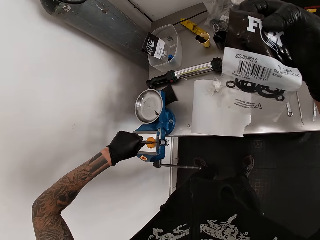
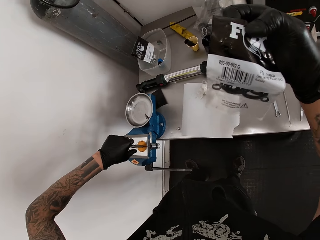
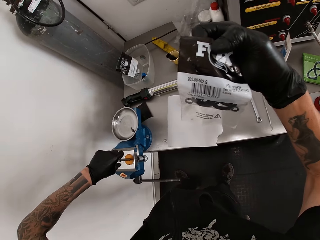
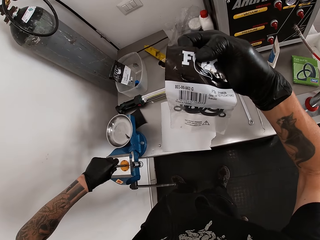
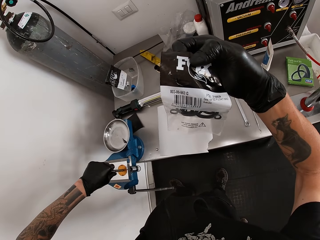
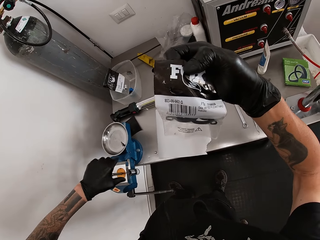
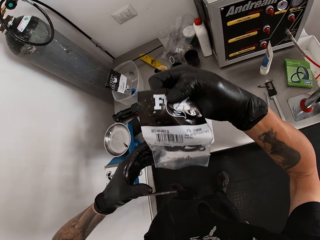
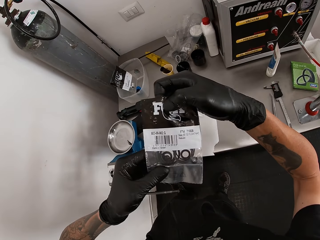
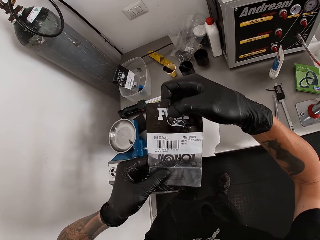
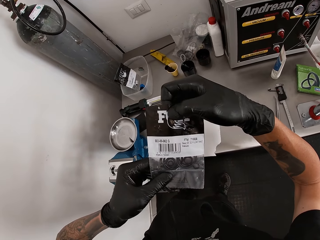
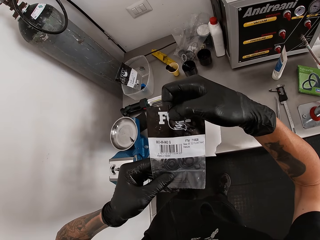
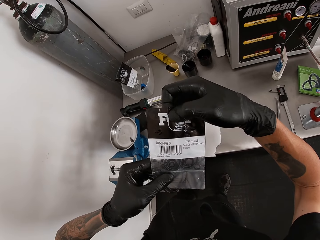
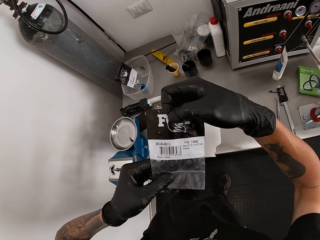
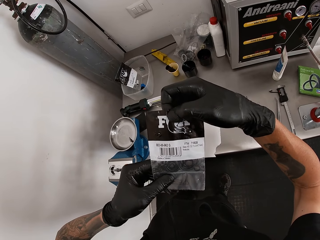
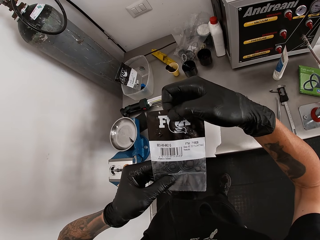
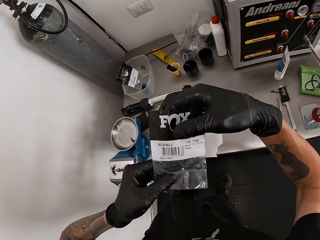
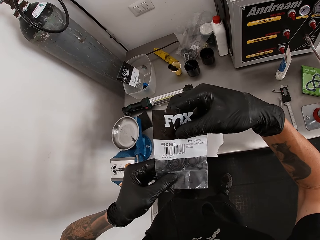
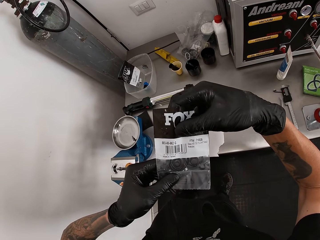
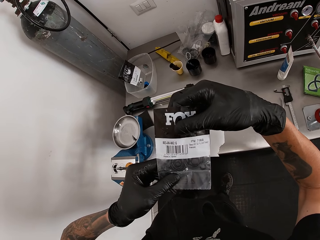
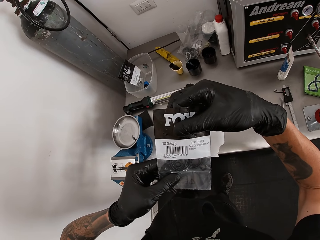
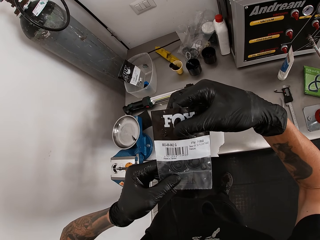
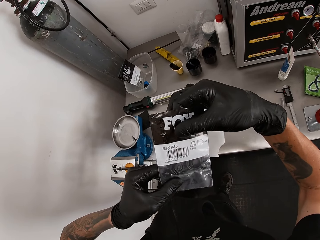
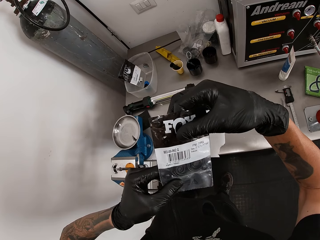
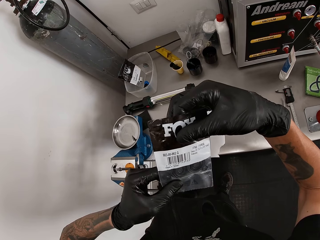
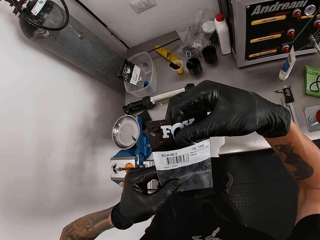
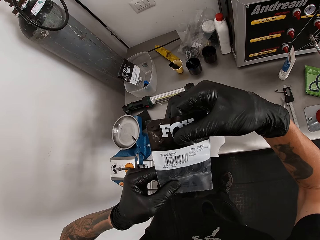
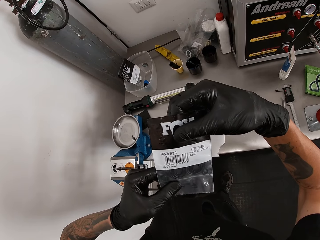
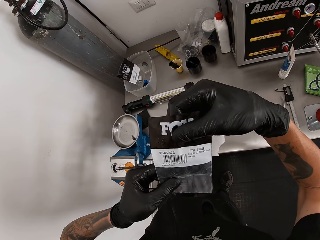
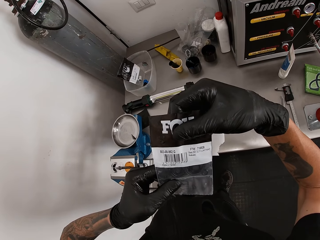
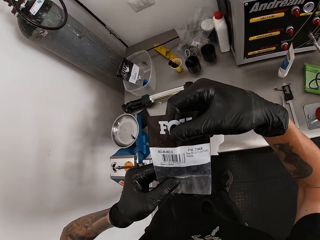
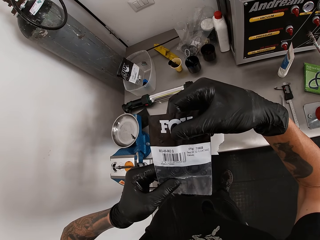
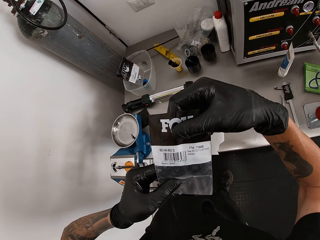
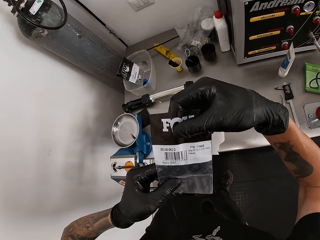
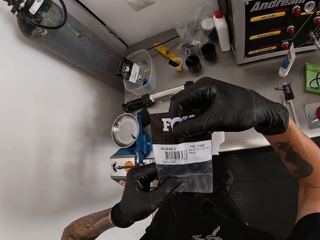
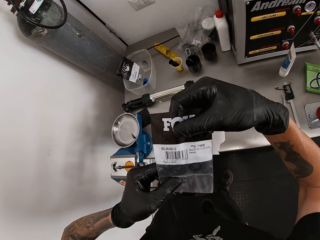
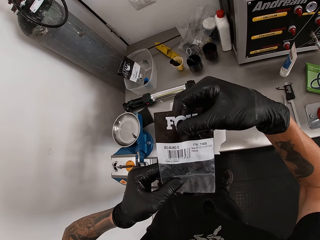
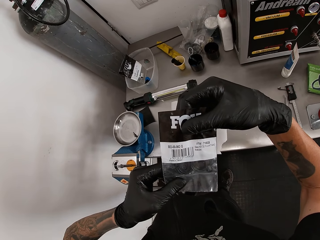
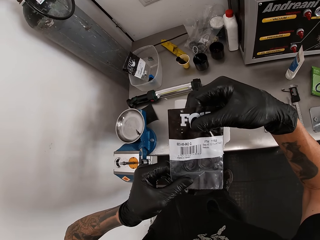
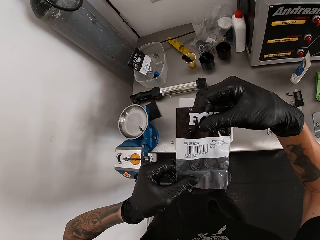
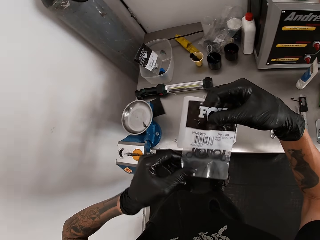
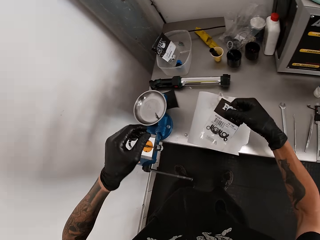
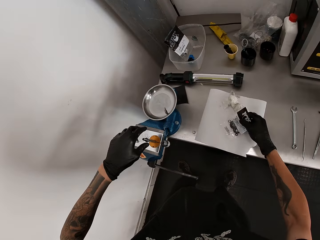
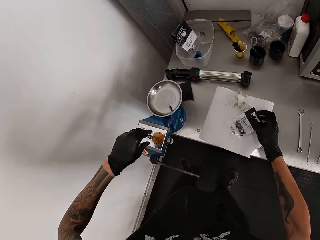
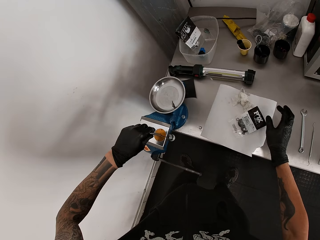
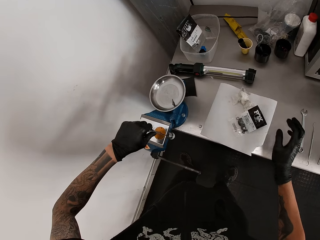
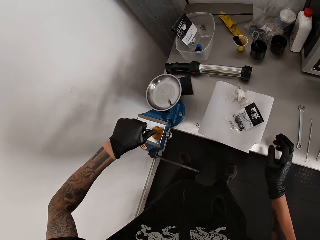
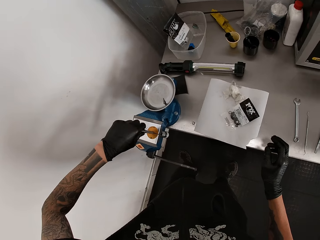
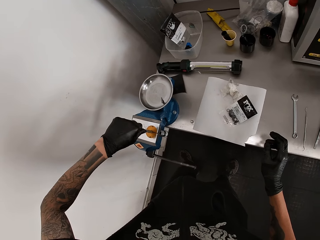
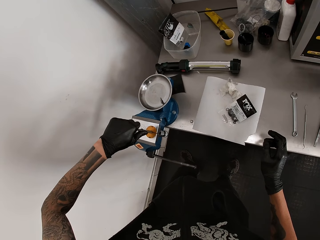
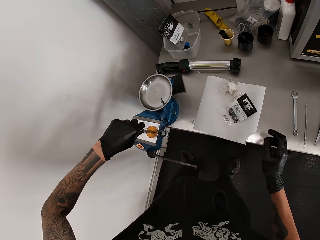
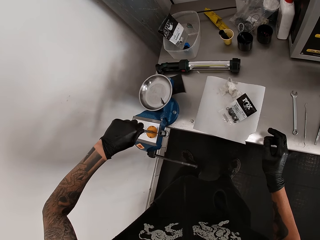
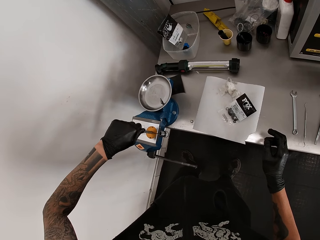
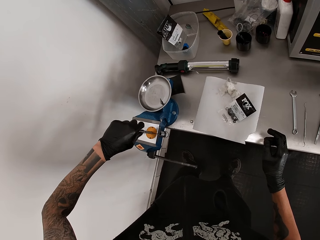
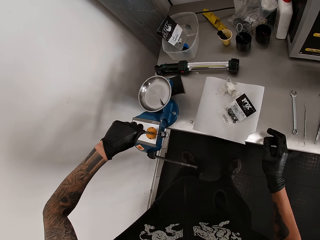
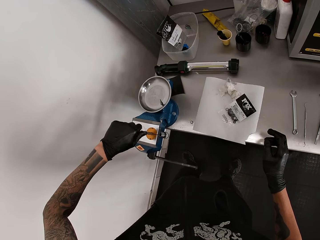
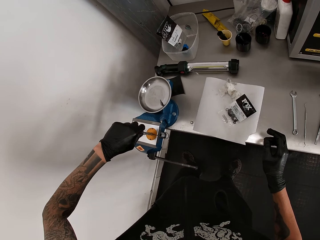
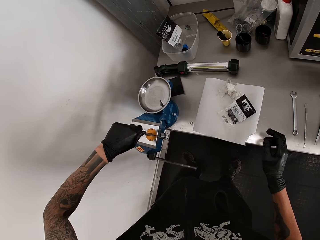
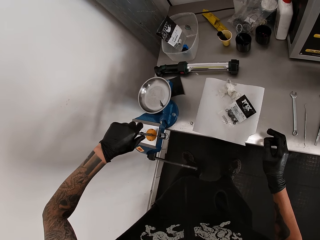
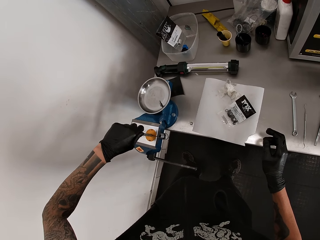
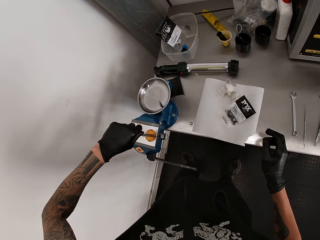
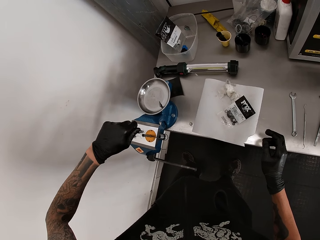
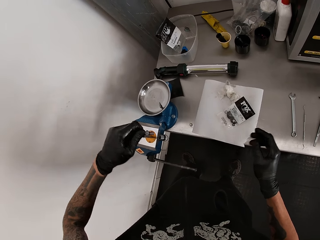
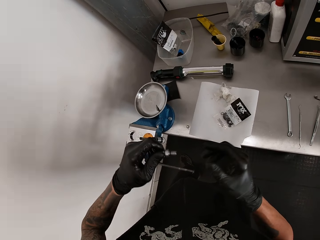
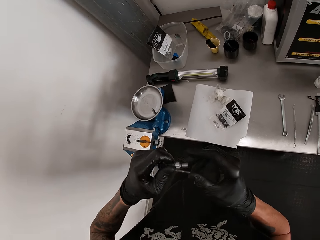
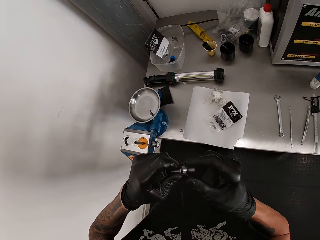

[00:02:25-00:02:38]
The camera wearer holds the nylon or polythene with both hands. He looks at the polythene. He drops the nylon on the table with his right hand. He unscrews the nut on the shock absorber with his left hand. He opens the bolt from the weighing machine.

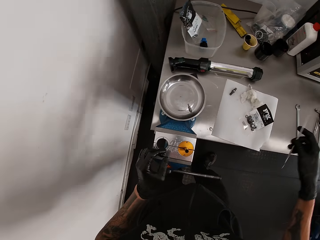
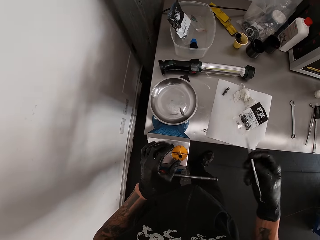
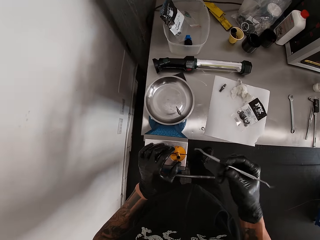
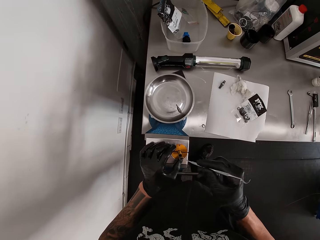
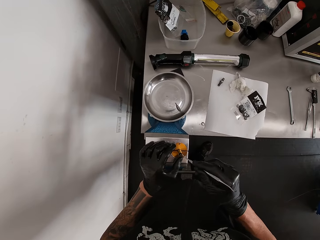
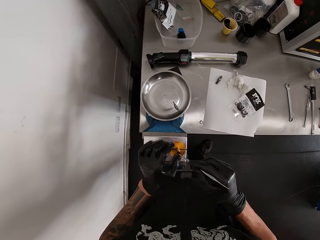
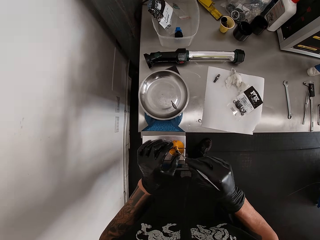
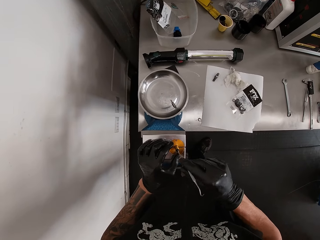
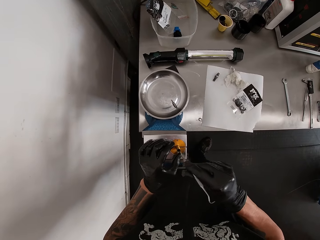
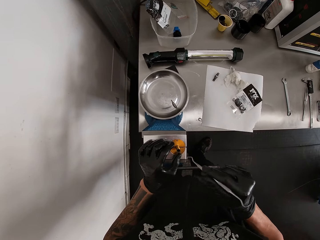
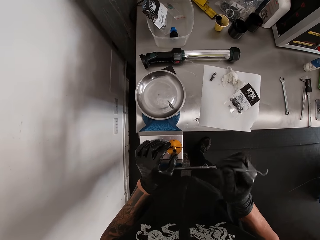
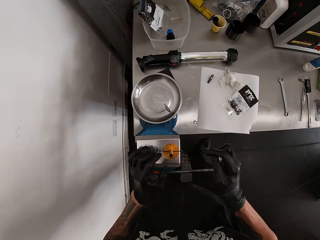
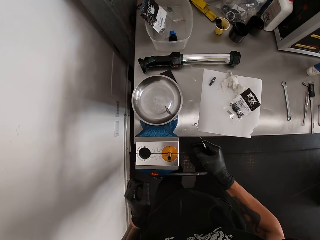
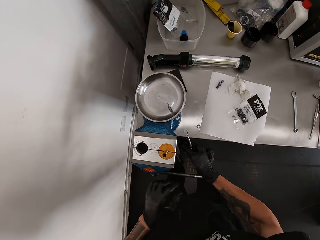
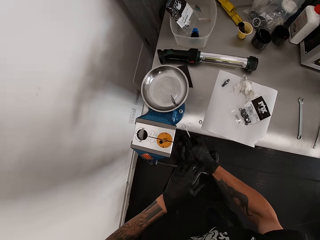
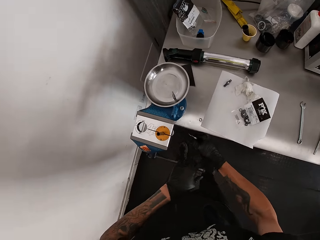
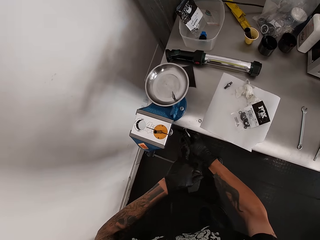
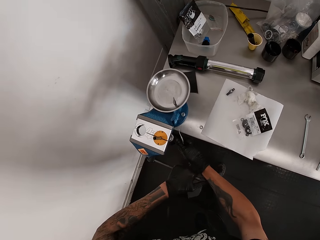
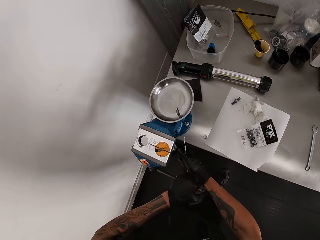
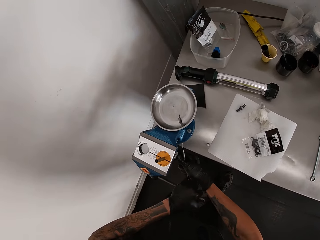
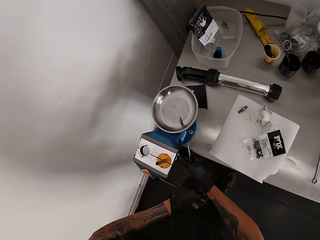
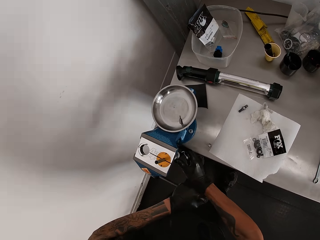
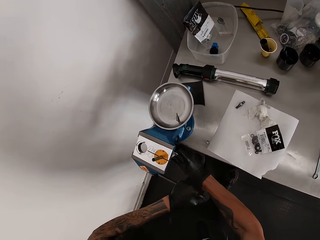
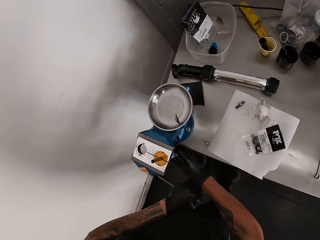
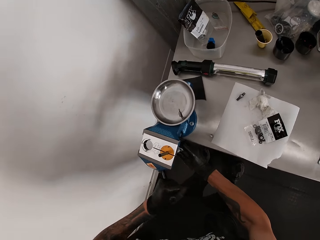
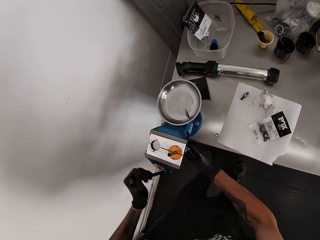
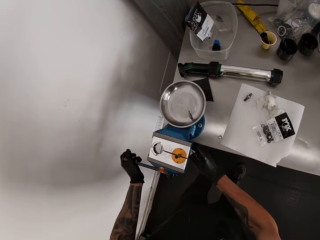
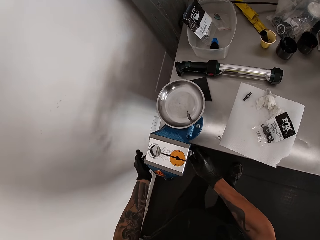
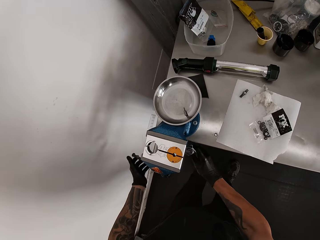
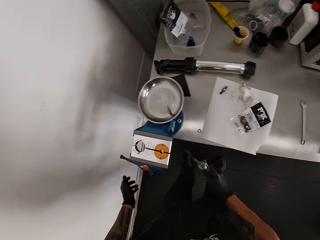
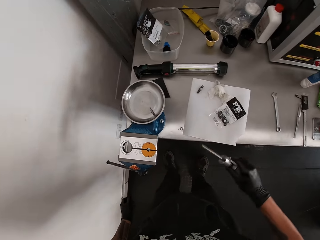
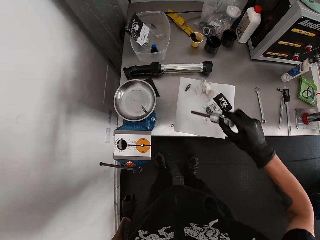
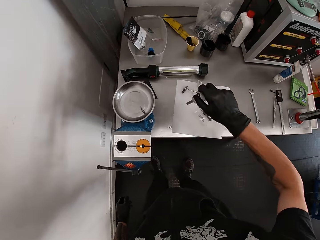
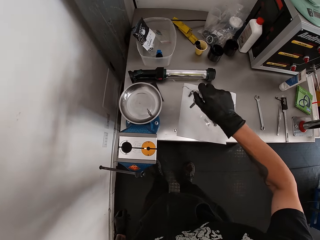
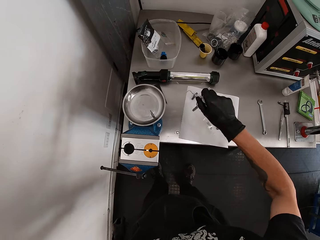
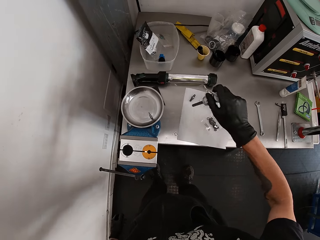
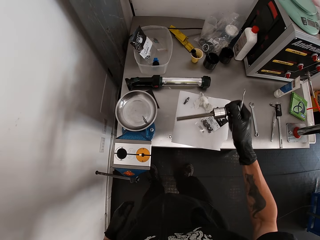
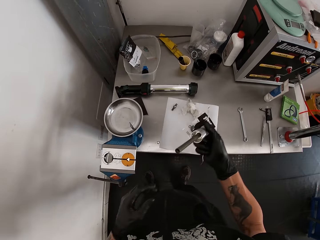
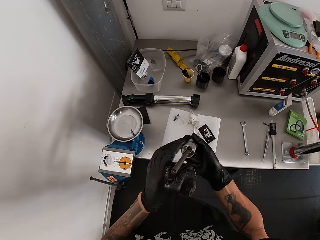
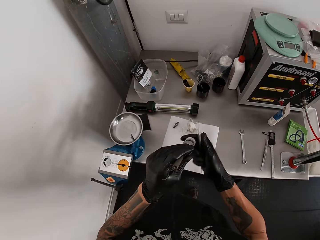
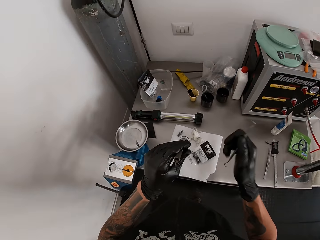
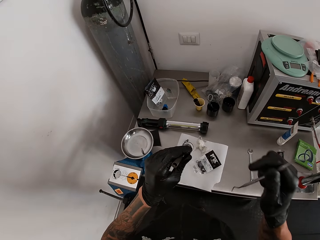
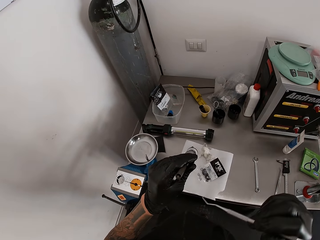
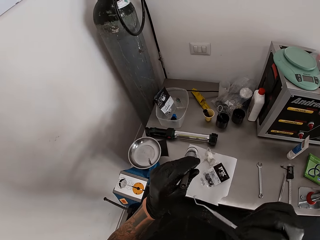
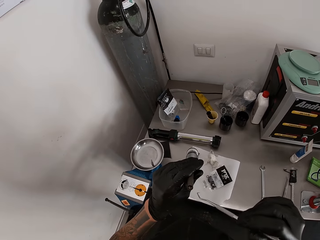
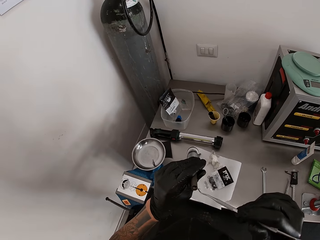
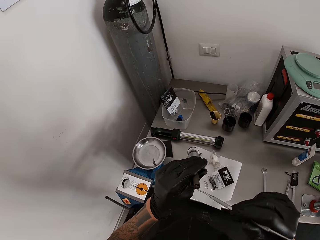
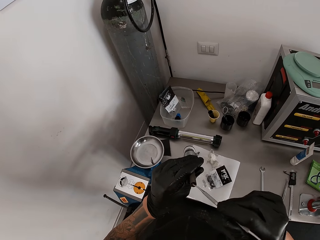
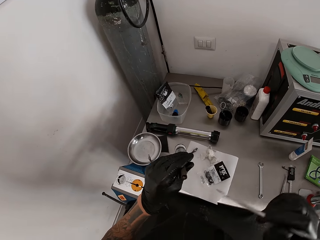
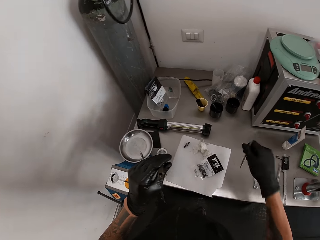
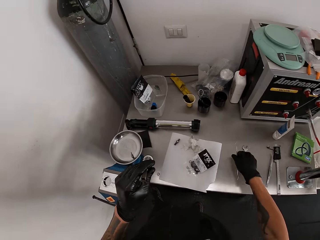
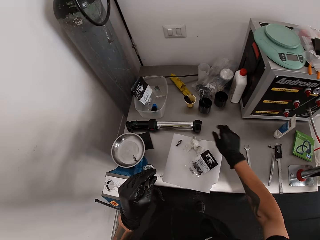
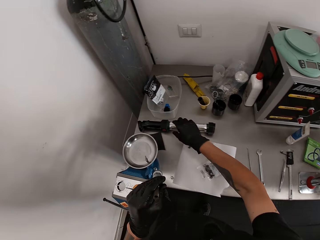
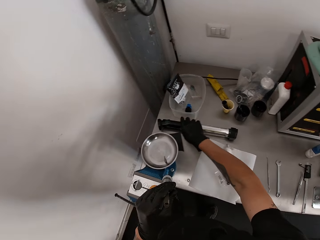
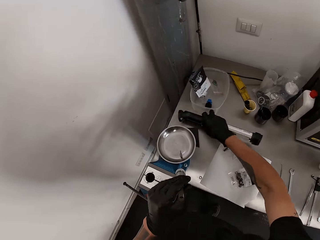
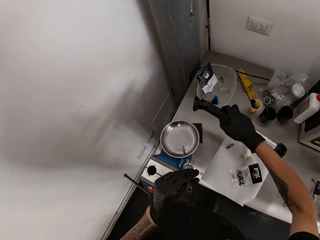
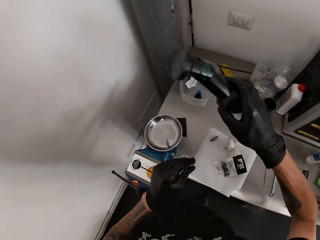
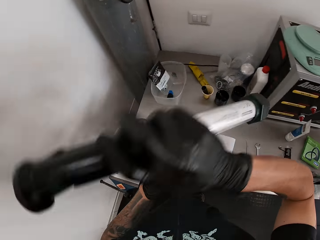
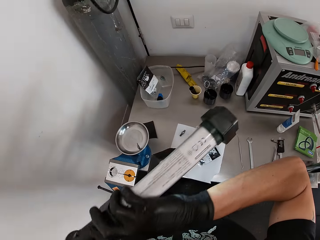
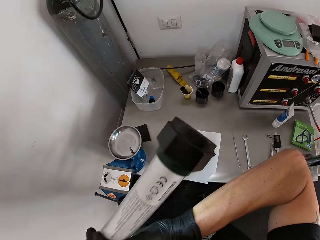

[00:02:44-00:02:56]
The camera wearer picks up something. He uses the hook and pick in his right hand on the shock absorber. He loosens the bench vice with his left hand. He pulls out the shock absorber from the bench vice with his right hand. He tightens the weighing machine. He puts the shock absorber in his right hand on the table. He lifts the shock absorber in his right hand from the table. He hits something on the table. He passes the shock absorber in his right hand to his left hand. He uses the hook and pick in his right hand on the shock absorber in his left hand. He inserts an object in something. He drops the hook and pick in his right hand on the table. He picks up the workshop light on the table with his right hand.
